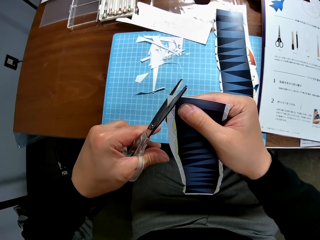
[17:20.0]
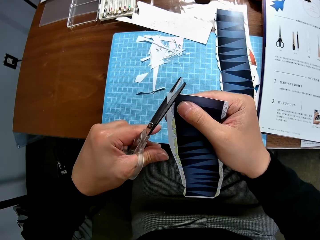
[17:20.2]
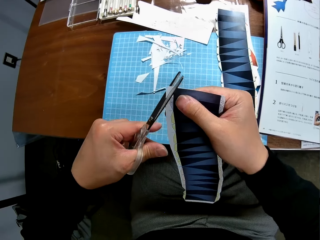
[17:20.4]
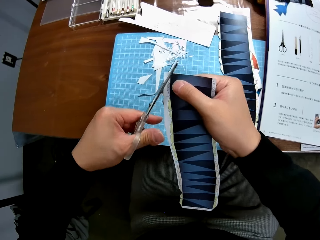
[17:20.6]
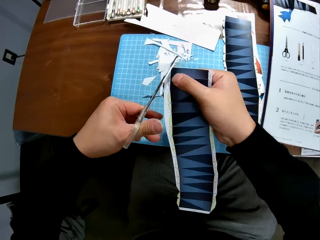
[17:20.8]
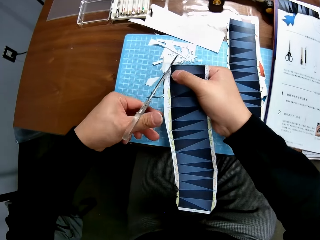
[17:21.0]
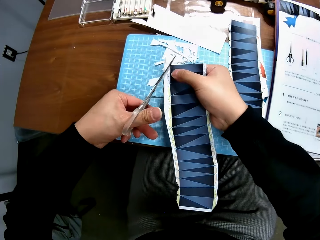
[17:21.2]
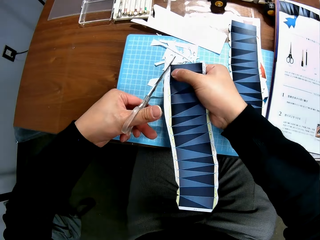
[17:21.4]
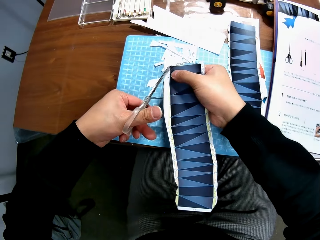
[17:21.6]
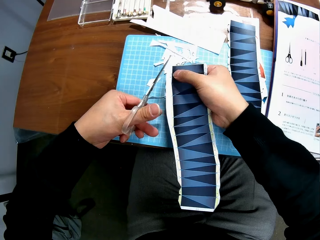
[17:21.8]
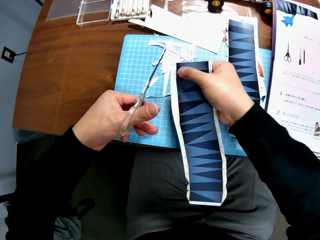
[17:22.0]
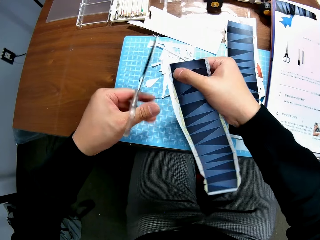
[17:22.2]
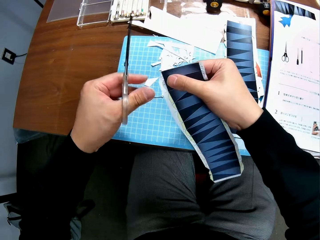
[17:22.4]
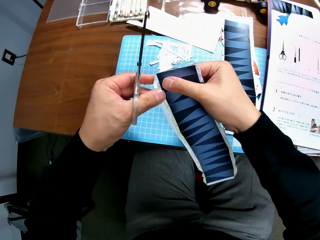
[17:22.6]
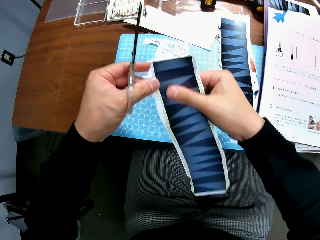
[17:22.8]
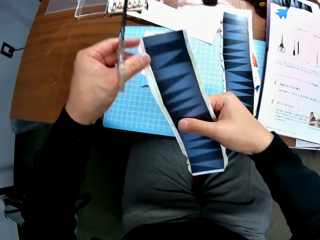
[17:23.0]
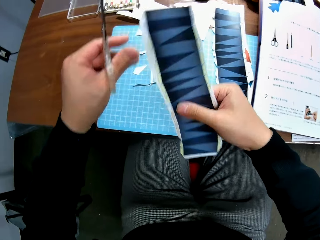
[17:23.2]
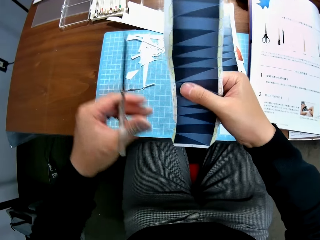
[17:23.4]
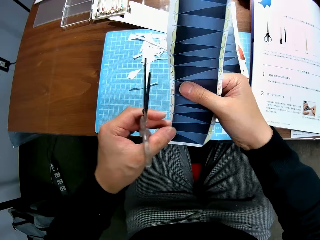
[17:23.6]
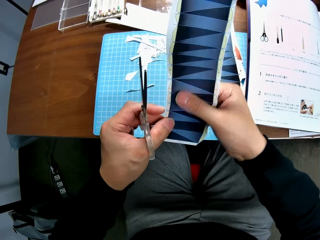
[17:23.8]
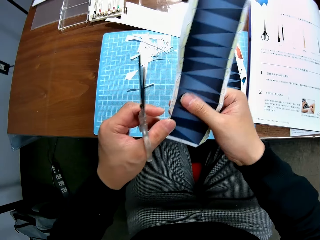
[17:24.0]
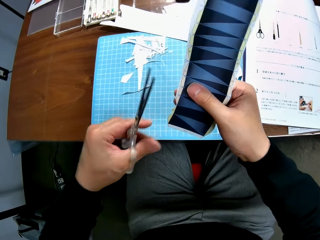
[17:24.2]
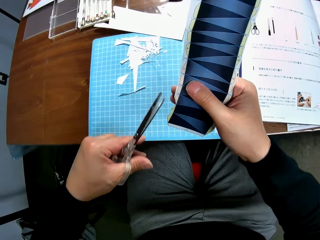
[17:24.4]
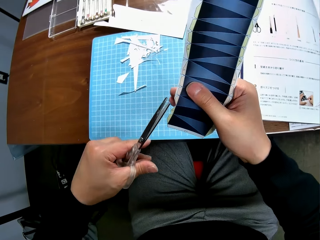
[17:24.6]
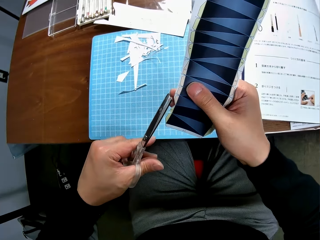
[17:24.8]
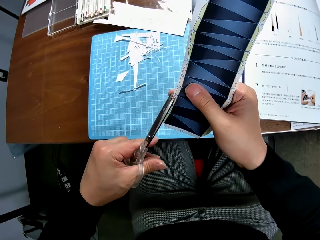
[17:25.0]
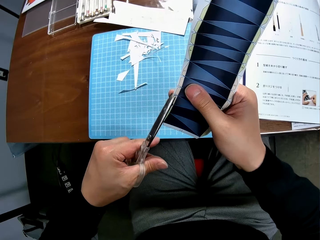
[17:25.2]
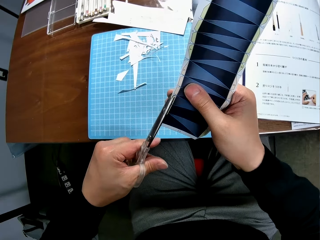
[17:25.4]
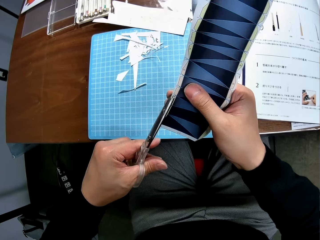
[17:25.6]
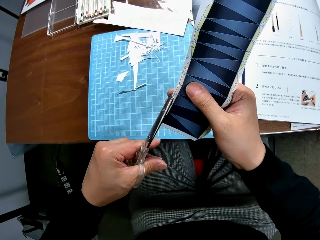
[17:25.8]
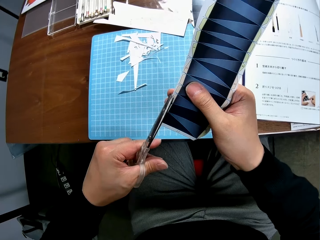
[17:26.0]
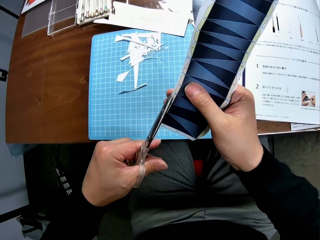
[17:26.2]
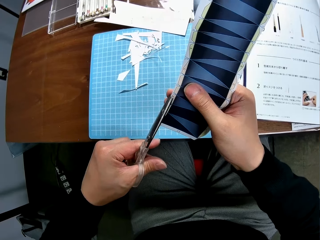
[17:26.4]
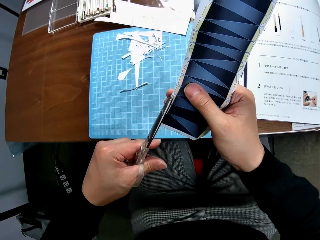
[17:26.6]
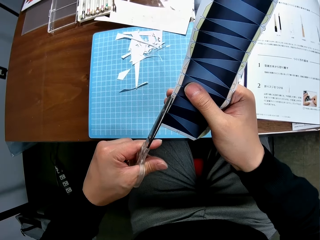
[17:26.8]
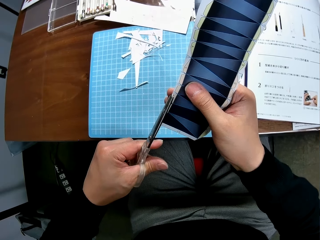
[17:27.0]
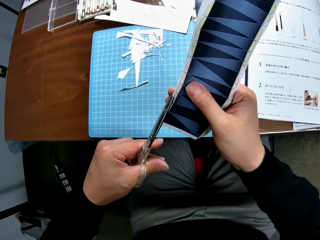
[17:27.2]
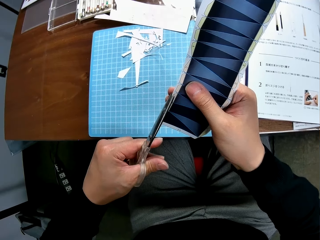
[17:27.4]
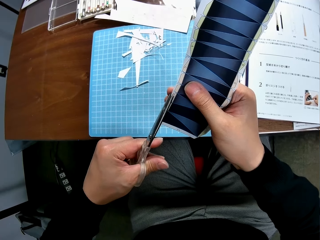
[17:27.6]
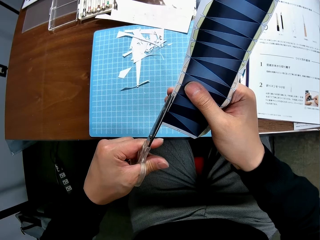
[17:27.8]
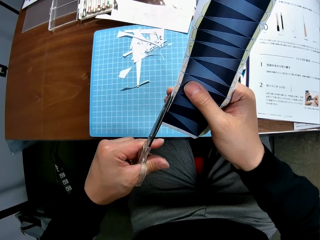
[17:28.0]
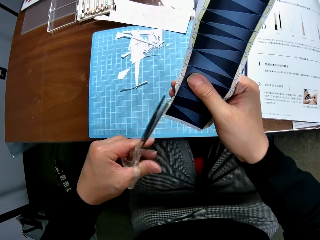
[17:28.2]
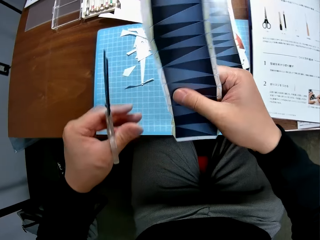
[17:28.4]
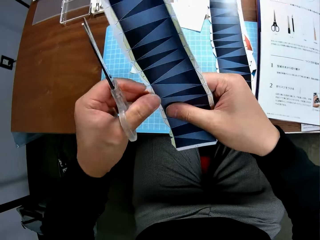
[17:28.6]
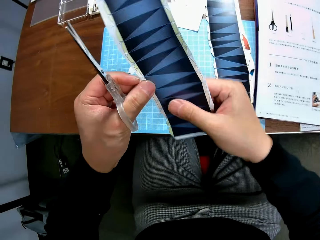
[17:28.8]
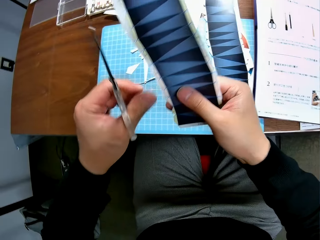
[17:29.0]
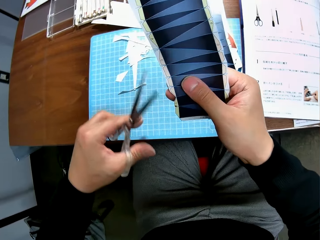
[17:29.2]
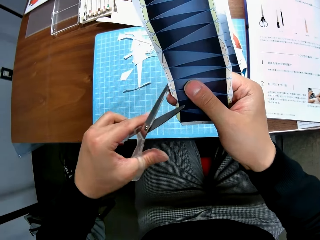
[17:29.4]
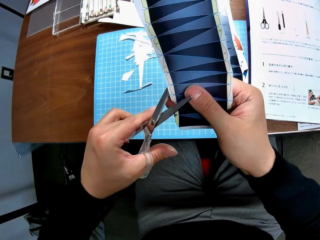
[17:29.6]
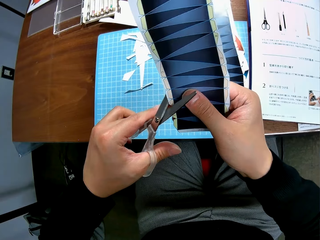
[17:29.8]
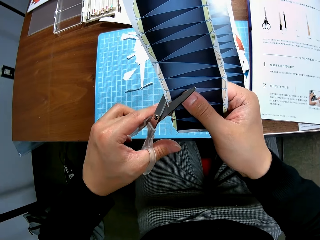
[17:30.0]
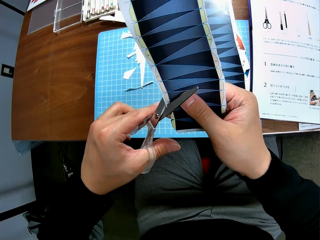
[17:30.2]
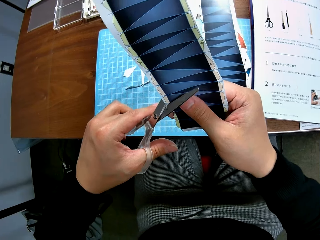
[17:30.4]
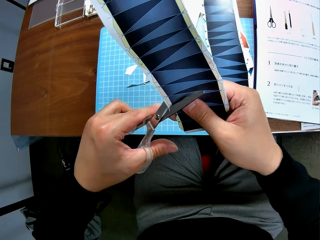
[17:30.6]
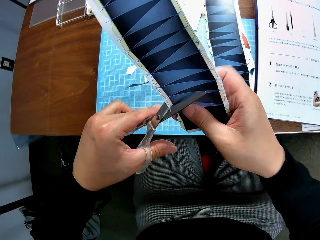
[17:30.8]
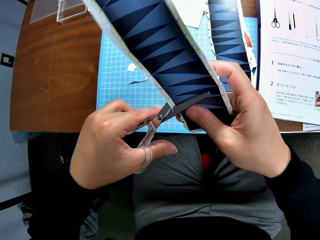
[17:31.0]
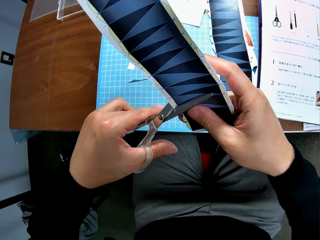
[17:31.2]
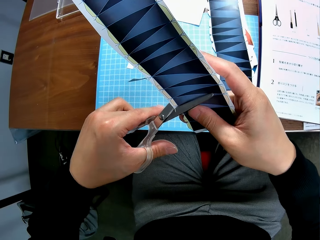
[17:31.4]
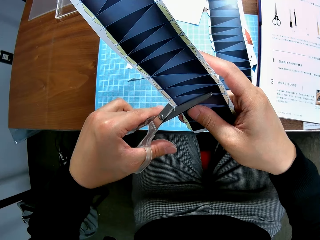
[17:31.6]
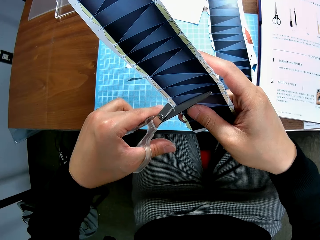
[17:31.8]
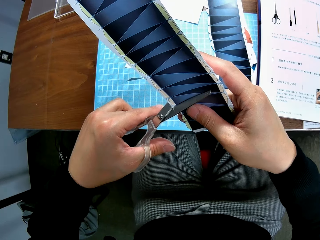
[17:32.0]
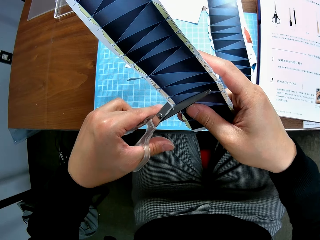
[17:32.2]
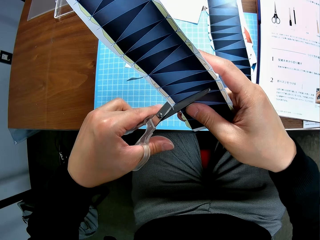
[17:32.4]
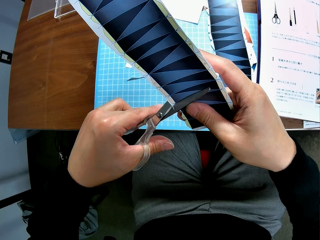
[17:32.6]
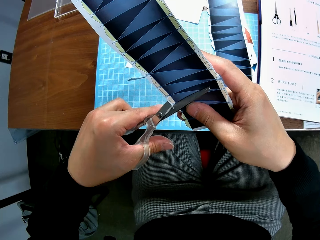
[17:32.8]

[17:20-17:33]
The camera wearer drops a cut piece of paper on the cutting mat on a table. They adjust the paper. They cut the paper. They adjust the paper. They cut the paper.

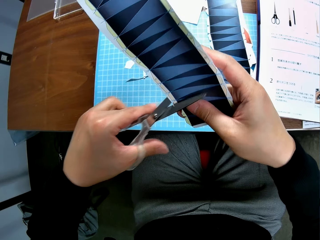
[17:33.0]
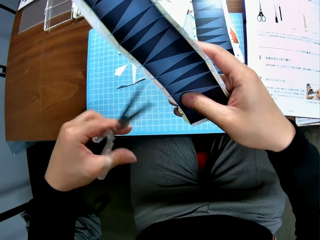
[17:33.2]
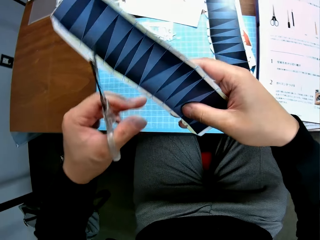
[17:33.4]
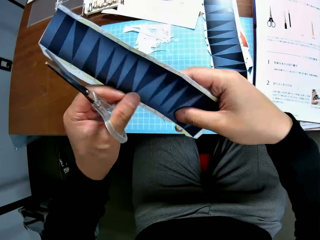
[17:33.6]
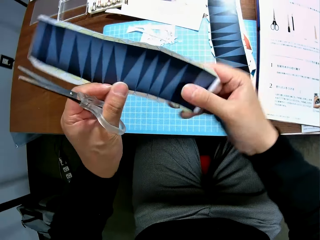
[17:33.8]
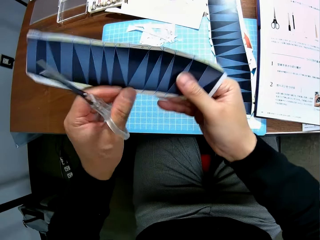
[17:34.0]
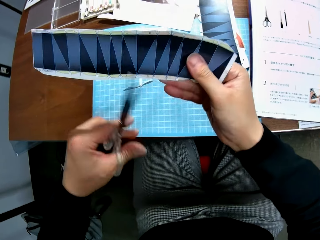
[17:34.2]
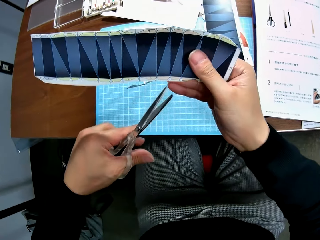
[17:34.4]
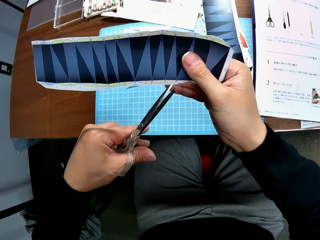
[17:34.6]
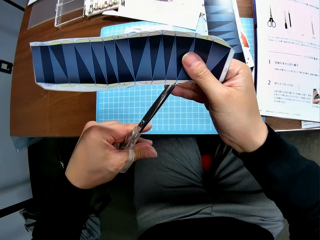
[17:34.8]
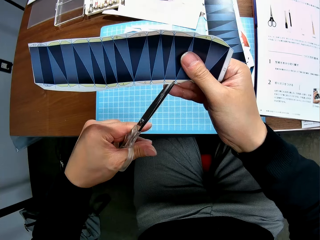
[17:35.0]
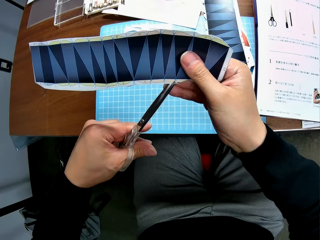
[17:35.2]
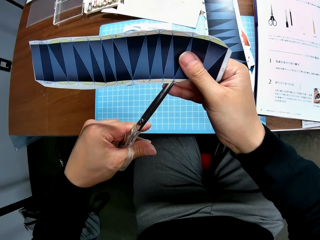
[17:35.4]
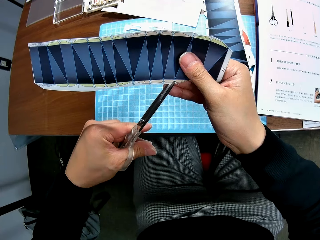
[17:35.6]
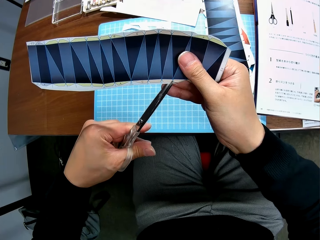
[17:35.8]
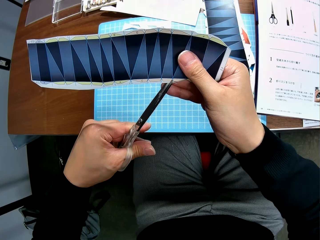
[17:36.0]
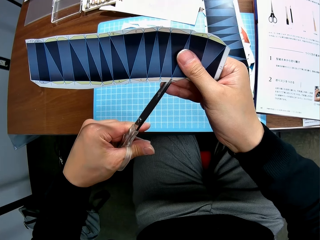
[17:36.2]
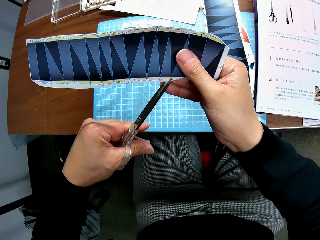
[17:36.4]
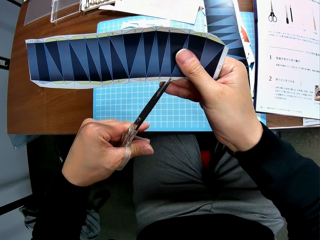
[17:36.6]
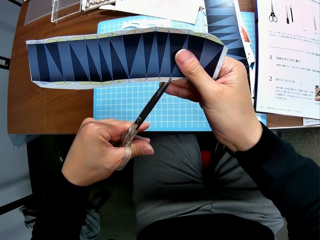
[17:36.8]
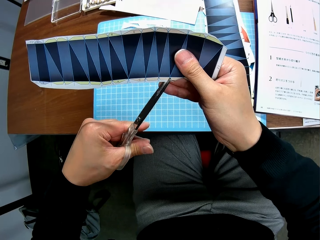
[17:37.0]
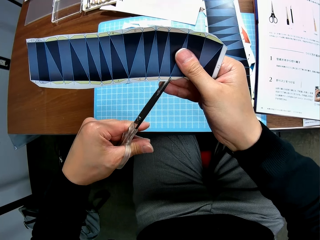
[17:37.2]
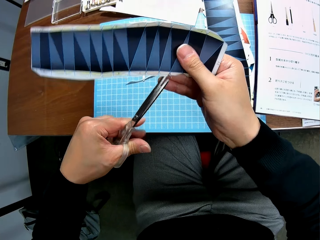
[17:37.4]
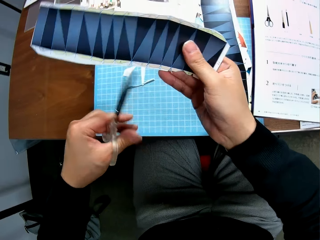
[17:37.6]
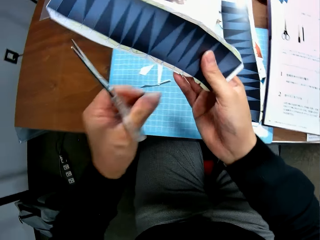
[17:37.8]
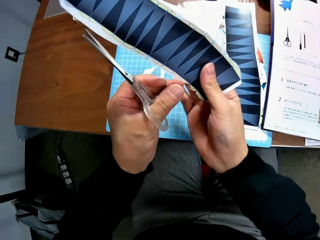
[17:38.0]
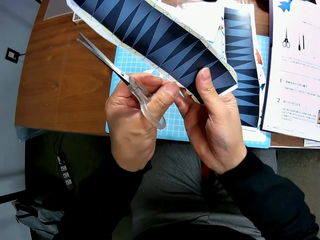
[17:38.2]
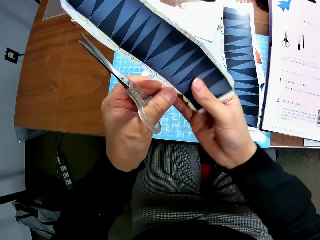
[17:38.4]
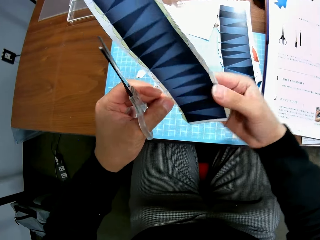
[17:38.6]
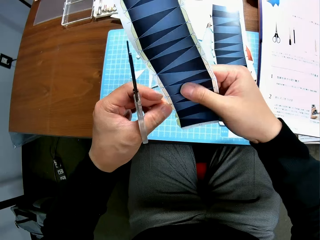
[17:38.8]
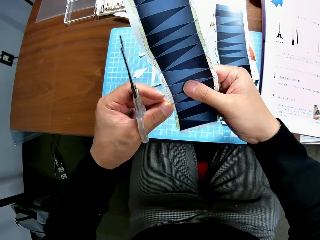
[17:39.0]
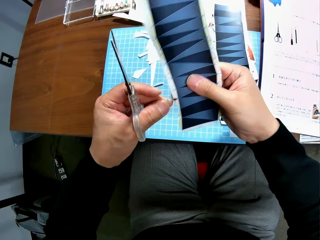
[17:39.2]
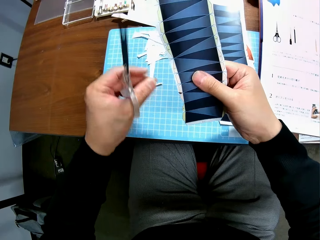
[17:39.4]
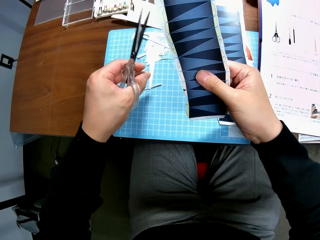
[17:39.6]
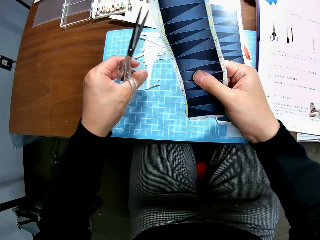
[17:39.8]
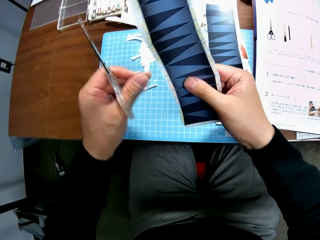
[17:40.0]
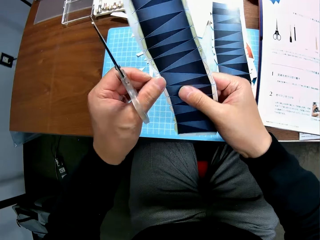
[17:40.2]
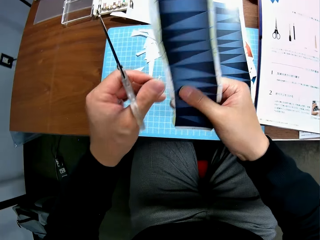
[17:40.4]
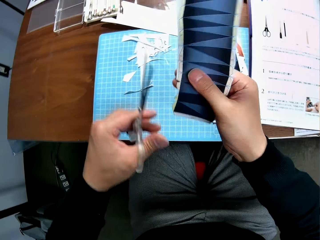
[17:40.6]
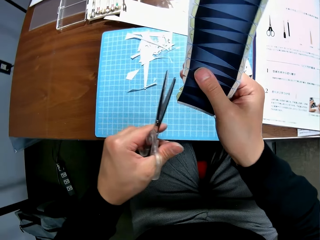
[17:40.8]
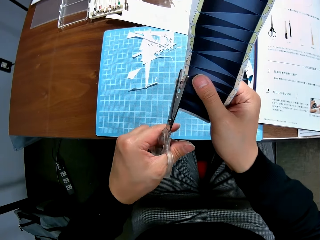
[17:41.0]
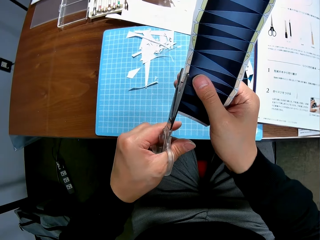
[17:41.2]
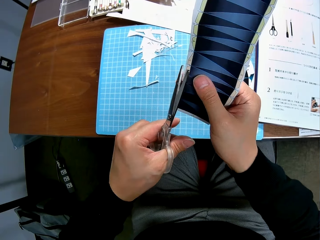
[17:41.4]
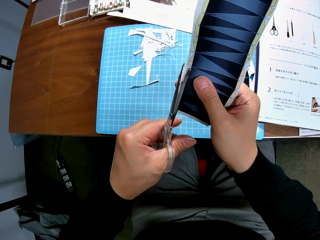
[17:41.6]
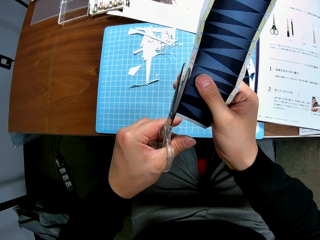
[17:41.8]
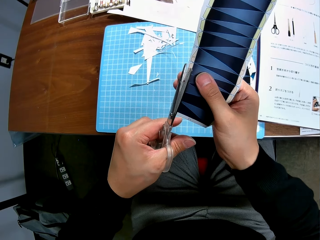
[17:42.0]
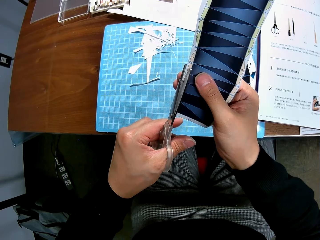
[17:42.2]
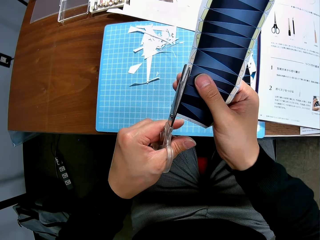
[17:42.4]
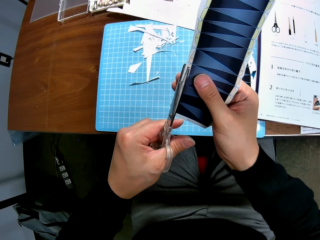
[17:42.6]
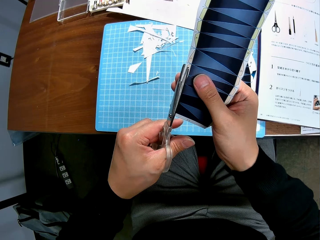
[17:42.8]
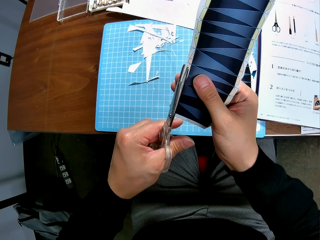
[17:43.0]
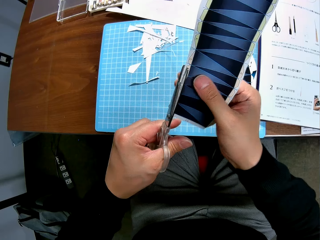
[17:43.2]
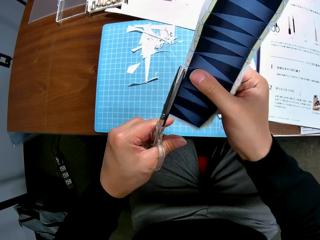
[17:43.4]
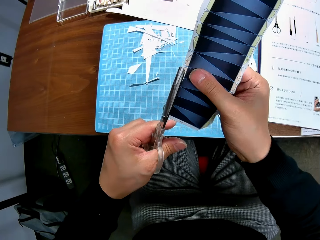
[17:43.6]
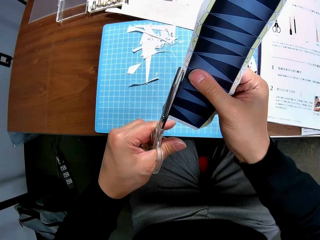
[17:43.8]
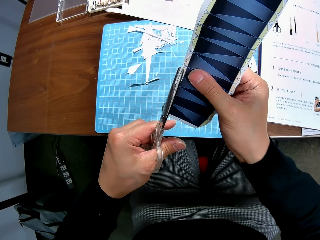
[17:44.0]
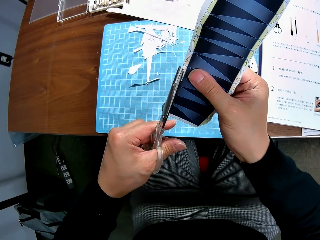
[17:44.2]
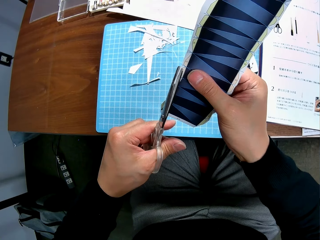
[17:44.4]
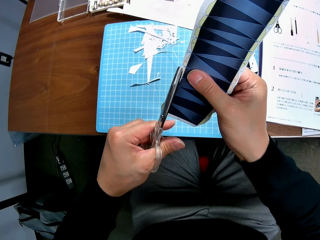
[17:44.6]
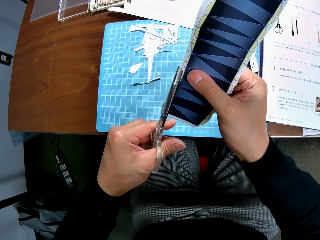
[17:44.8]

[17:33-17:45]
The camera wearer adjusts the paper. They cut the paper. They remove another cut piece from the second paper stock. They drop the cut piece of paper on the cutting mat on a table. They continue to craft the second paper stock with the scissors. They adjust the paper. They cut the paper.
